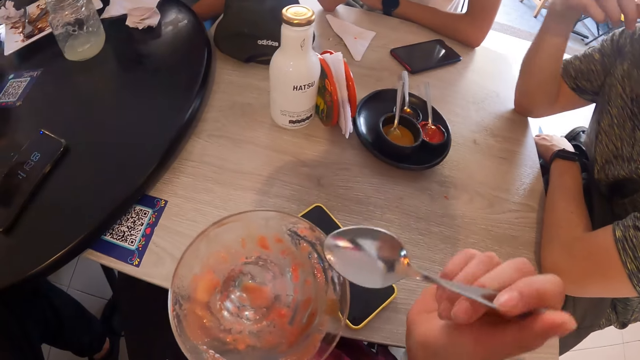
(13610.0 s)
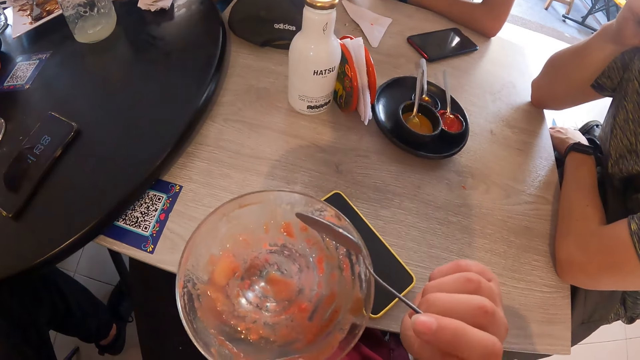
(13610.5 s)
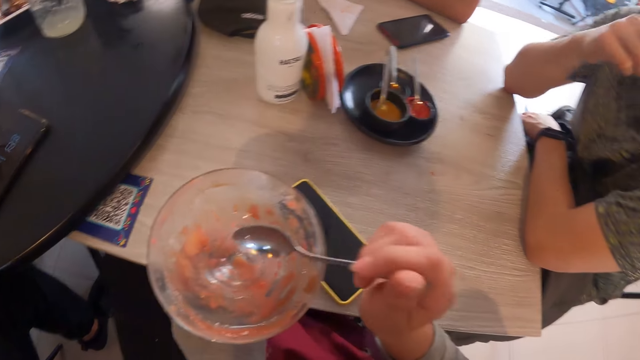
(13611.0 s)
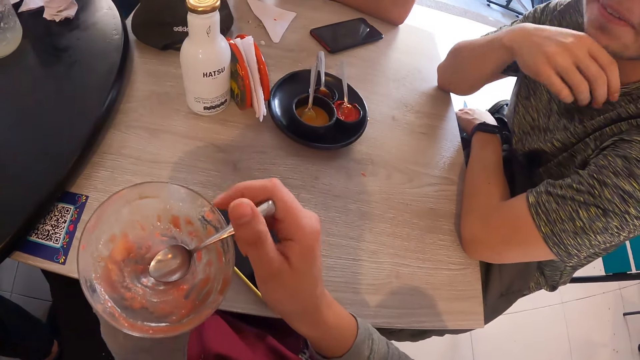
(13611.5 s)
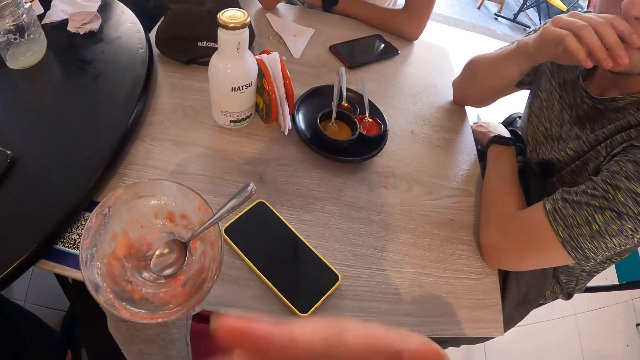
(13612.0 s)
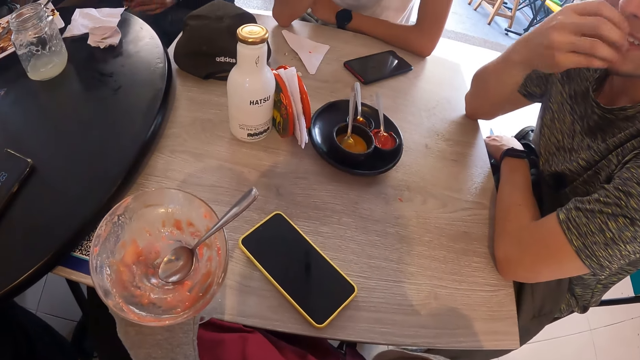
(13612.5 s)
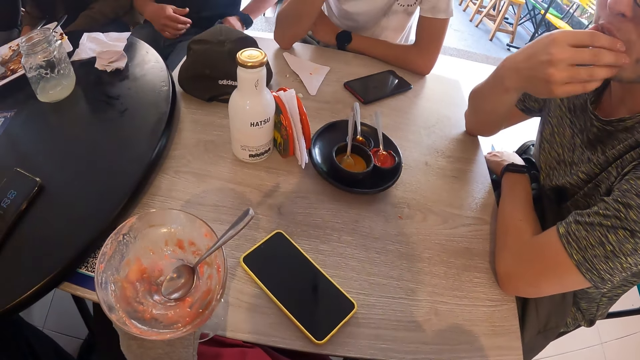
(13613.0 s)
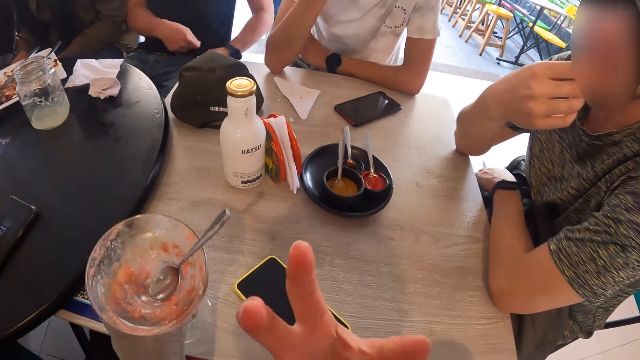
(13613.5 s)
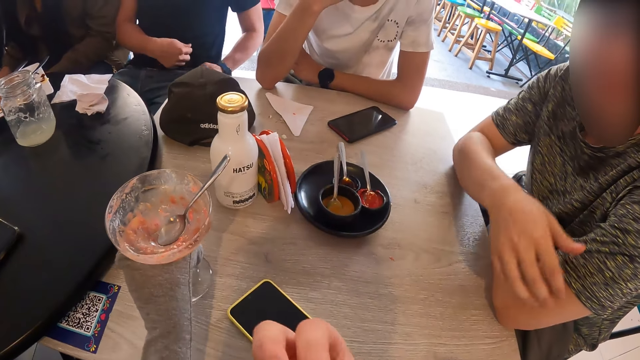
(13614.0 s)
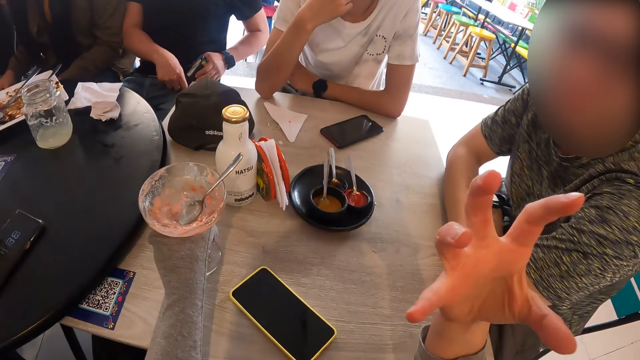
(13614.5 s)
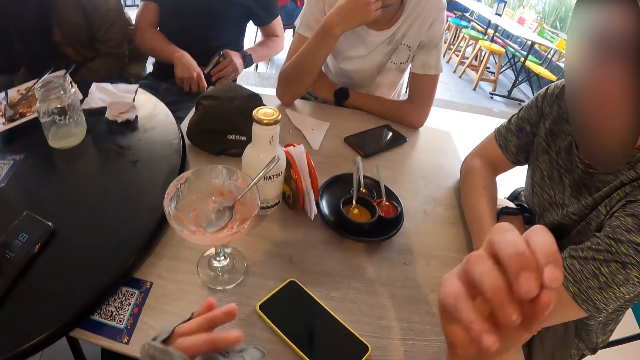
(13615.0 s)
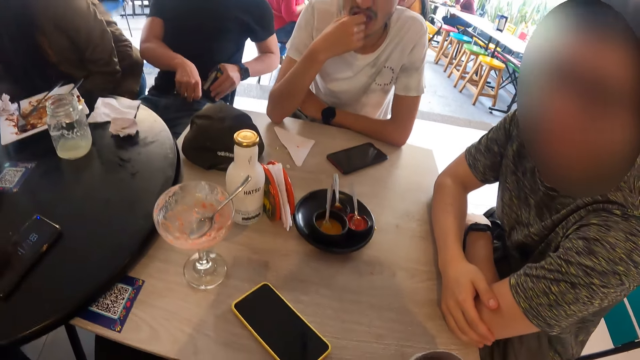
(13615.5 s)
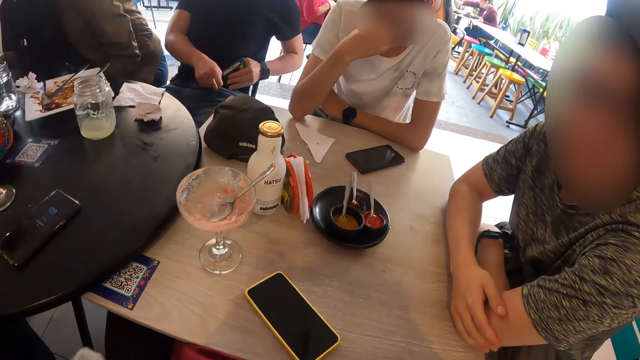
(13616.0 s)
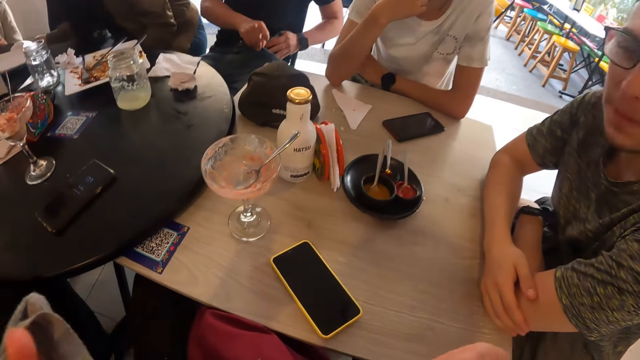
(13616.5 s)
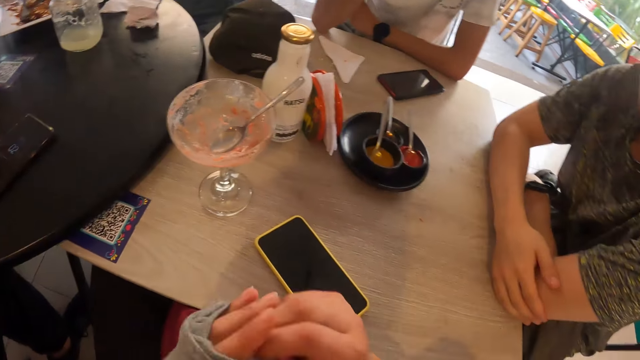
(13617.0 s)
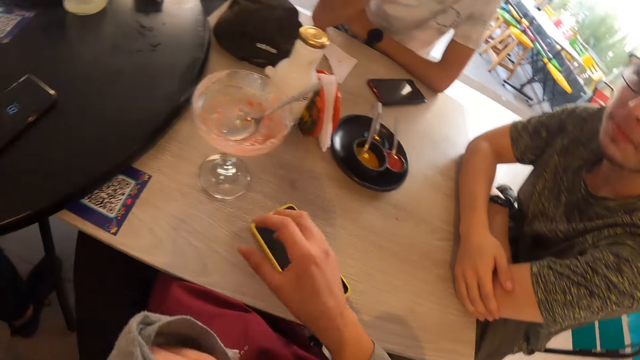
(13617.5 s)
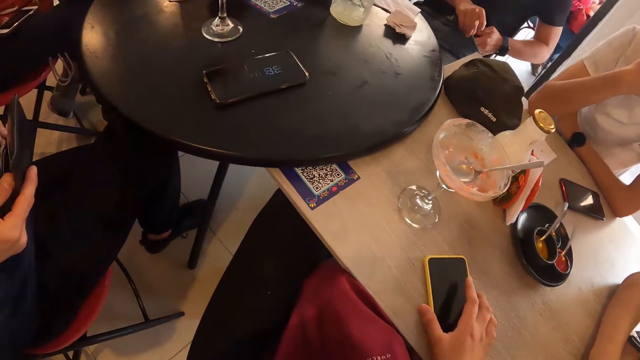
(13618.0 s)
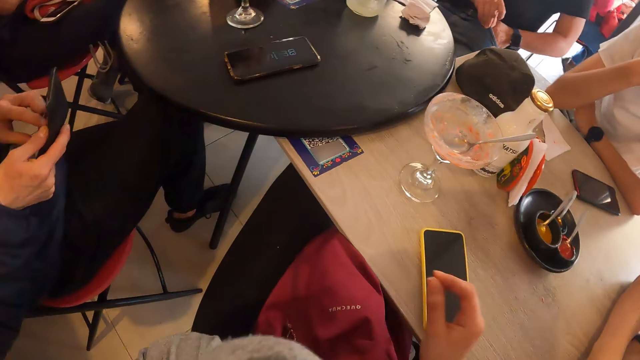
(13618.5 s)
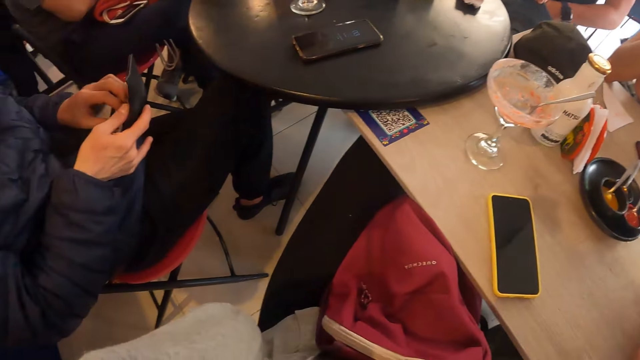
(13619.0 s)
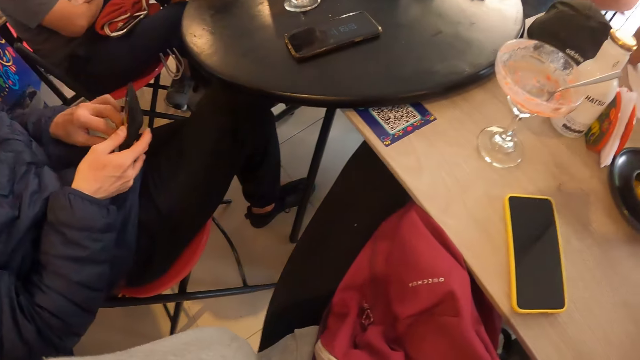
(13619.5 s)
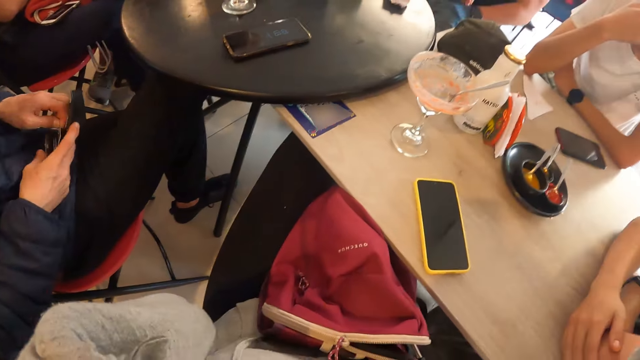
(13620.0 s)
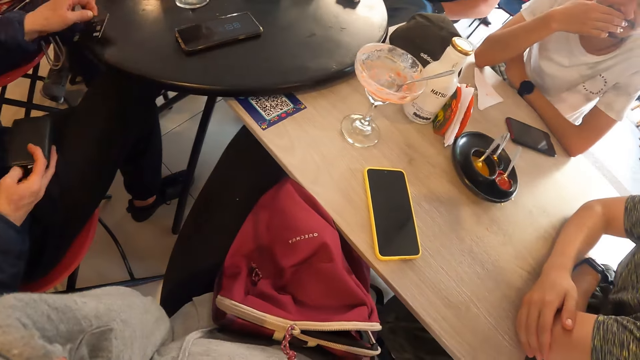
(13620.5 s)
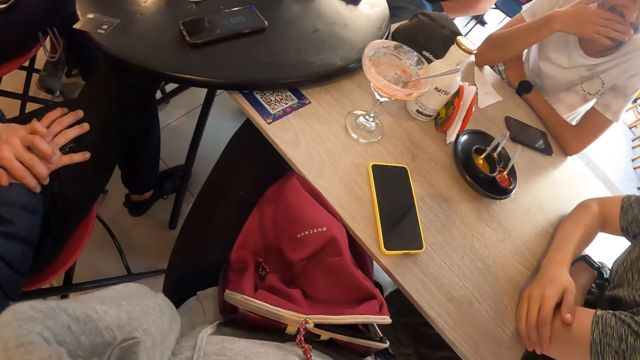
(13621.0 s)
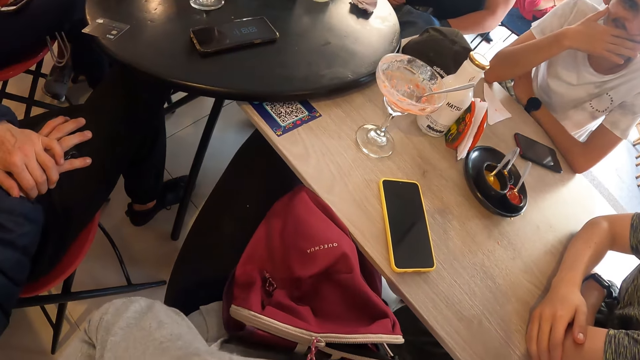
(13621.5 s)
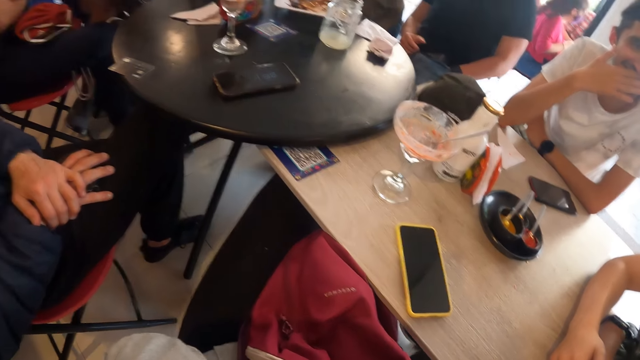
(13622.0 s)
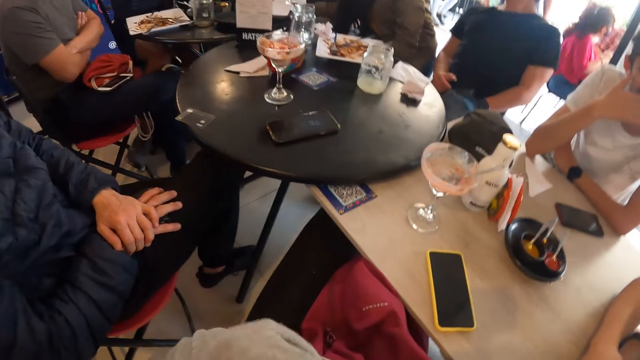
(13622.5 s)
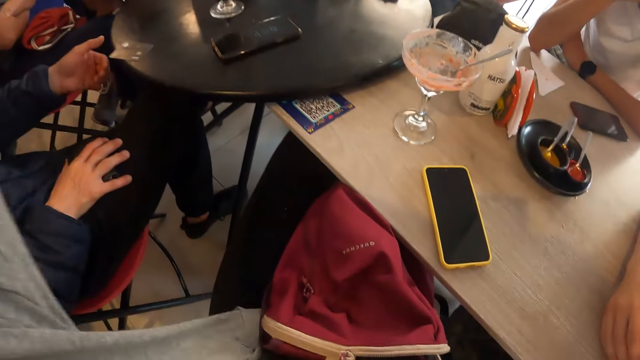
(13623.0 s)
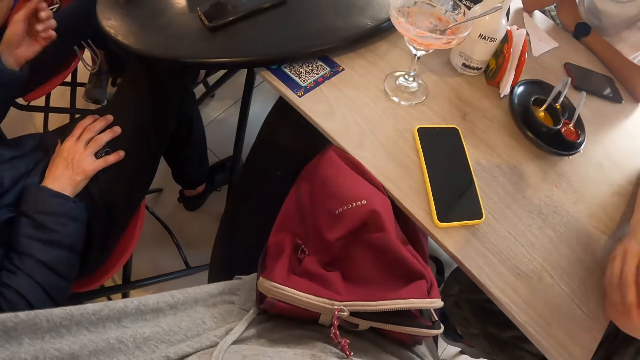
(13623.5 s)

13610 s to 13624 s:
The camera wearer puts the spoon into the cup with her right hand. She raises her right hand. She puts the cup on the table with her left hand. She gestures with her right hand. She looks at the table. She pulls her left sleeve with her right hand. She touches a phone on the table with her right hand. The man takes out a card from a wallet in his right hand with his left hand. The man puts the card on the table with his left hand. The camera wearer looks at the table. She raises her left hand.

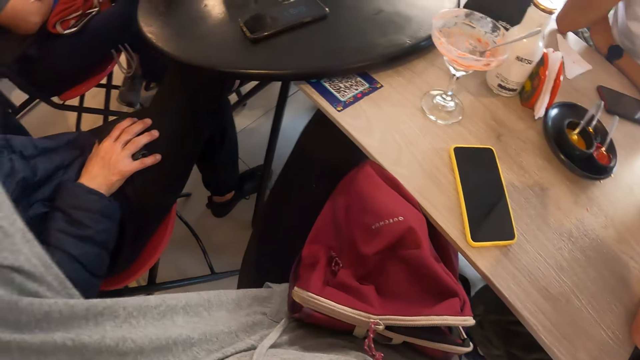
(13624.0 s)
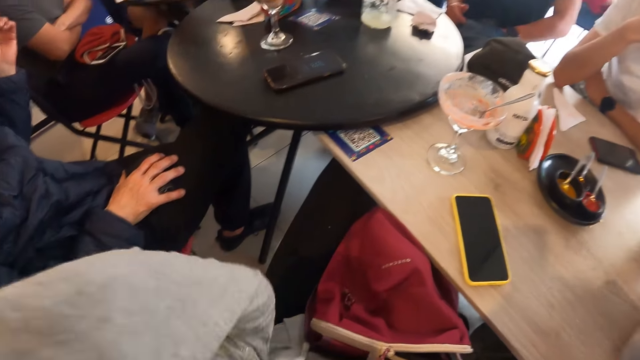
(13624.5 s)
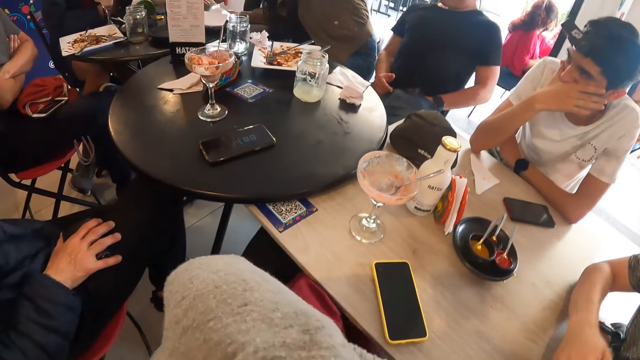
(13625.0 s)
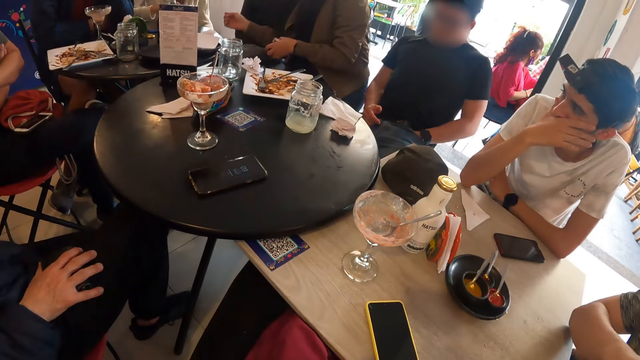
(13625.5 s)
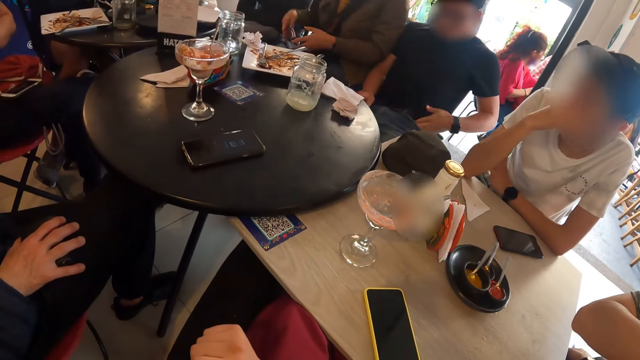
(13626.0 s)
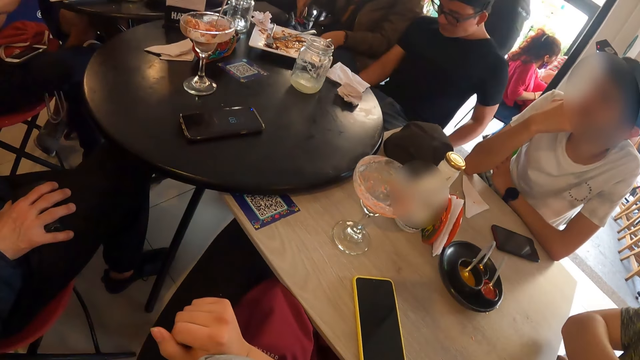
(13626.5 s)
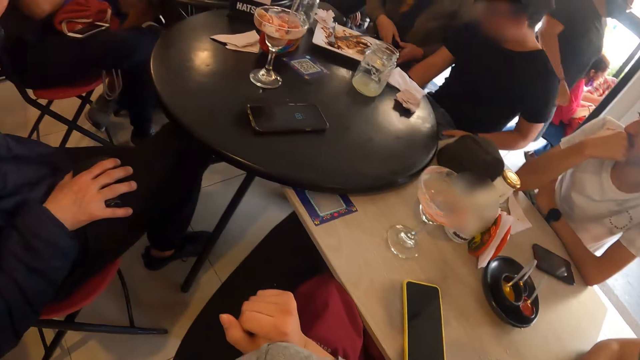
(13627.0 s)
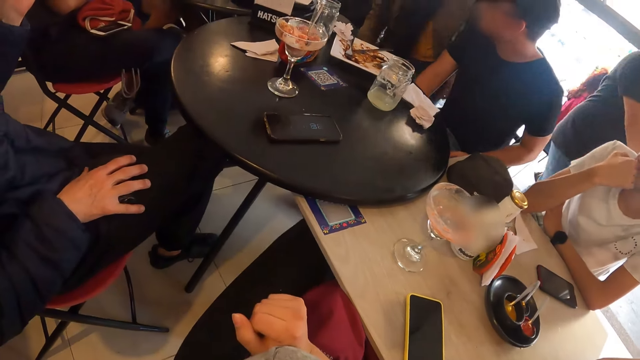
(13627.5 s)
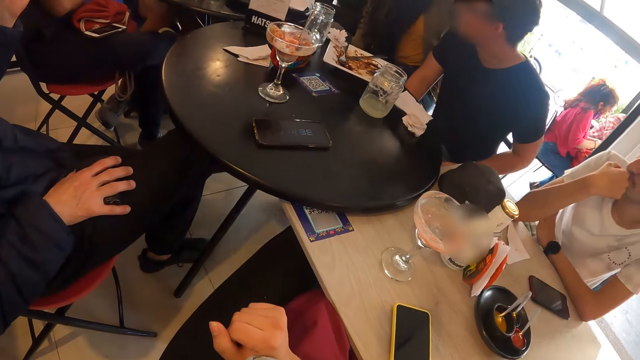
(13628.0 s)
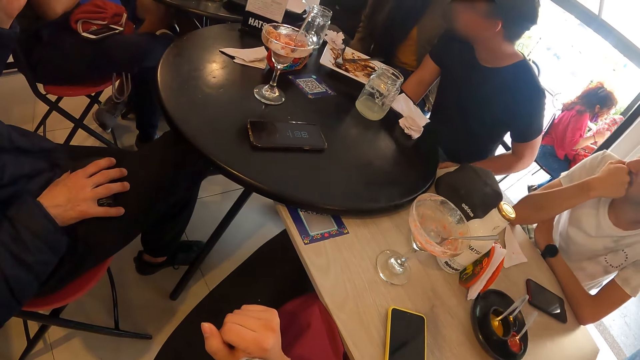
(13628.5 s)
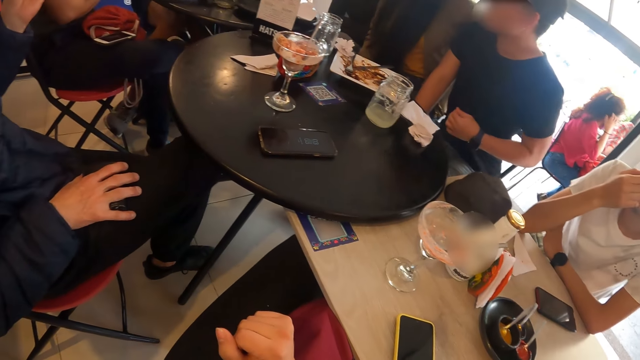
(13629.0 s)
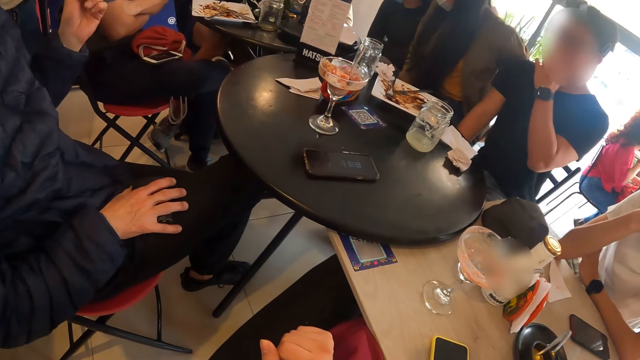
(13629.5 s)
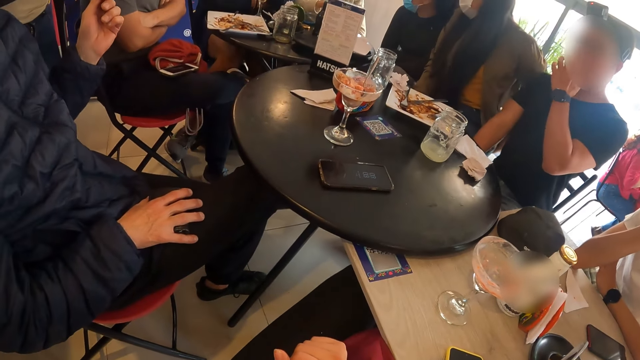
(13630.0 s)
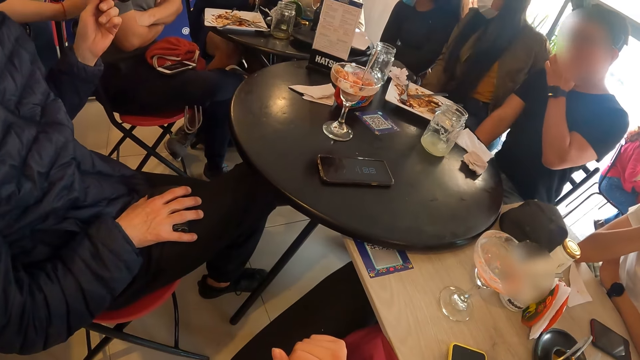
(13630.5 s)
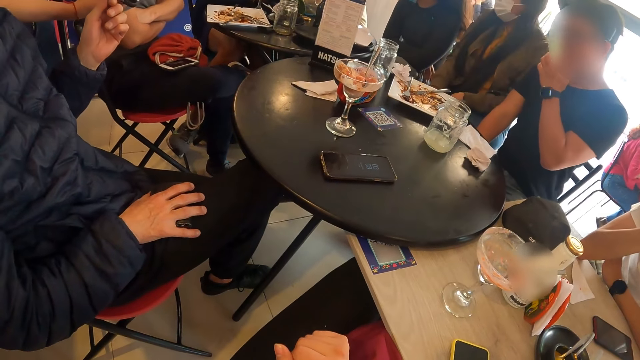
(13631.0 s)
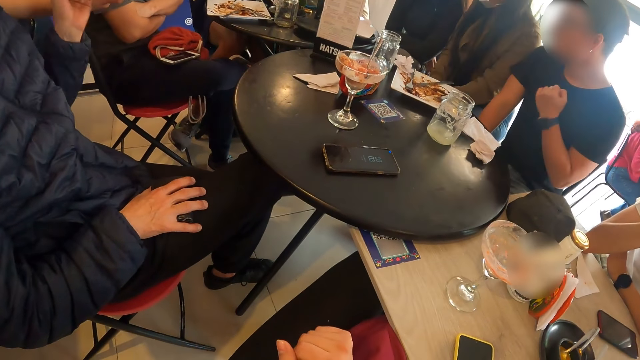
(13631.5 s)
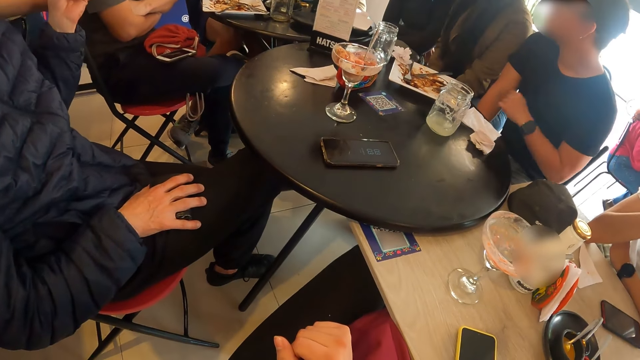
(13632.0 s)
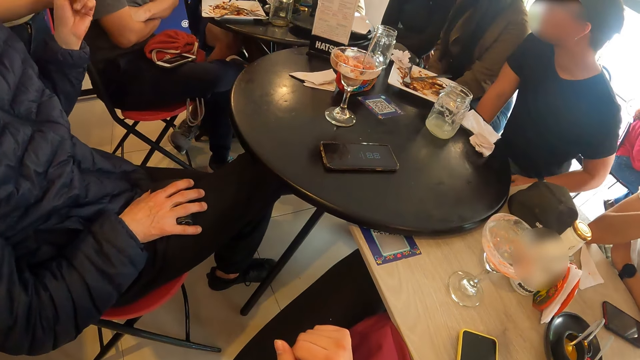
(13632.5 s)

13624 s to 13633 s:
The camera wearer looks at the table. They look at the table repeatedly.
